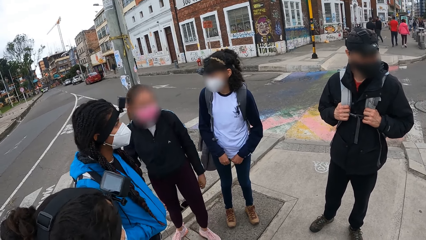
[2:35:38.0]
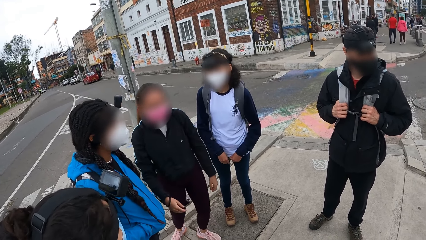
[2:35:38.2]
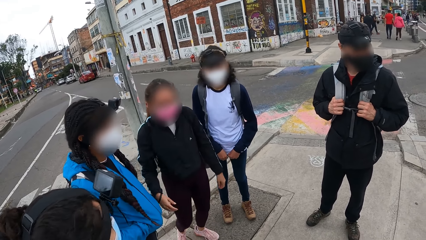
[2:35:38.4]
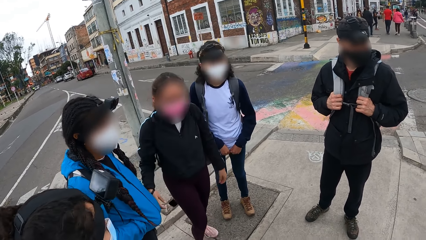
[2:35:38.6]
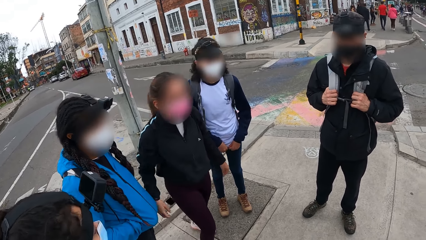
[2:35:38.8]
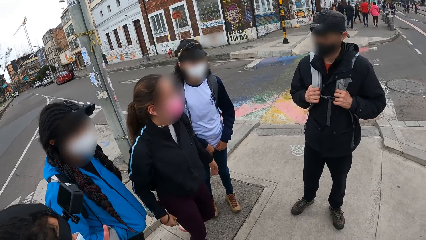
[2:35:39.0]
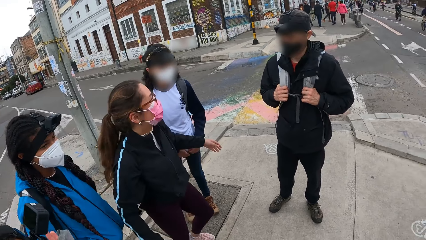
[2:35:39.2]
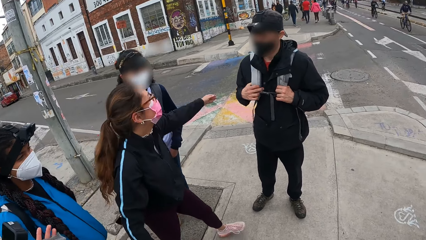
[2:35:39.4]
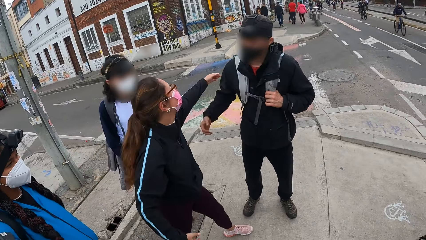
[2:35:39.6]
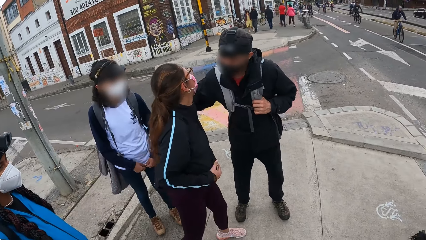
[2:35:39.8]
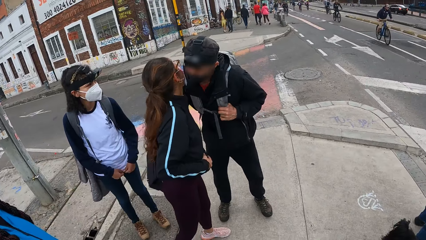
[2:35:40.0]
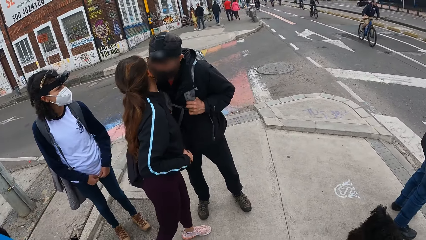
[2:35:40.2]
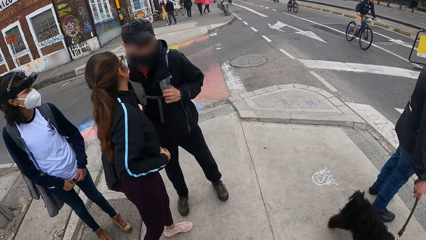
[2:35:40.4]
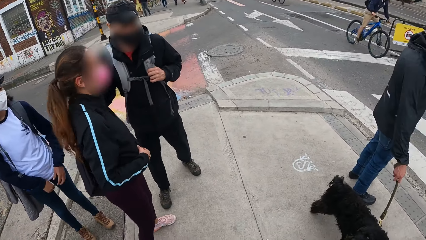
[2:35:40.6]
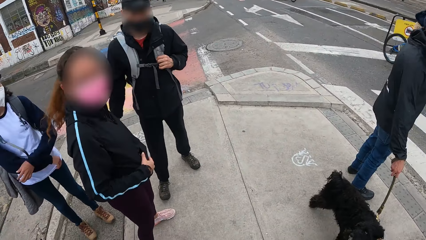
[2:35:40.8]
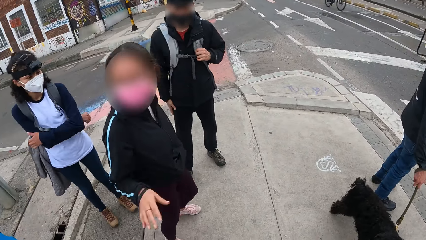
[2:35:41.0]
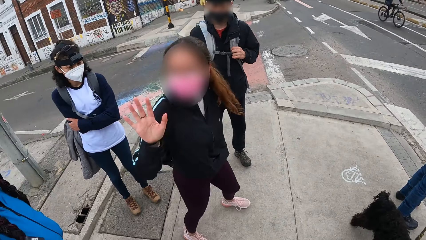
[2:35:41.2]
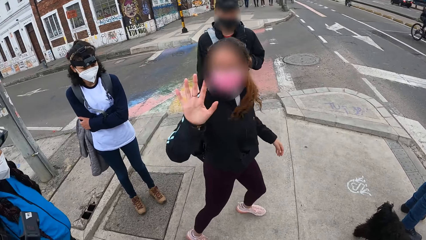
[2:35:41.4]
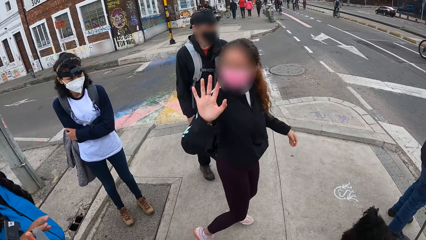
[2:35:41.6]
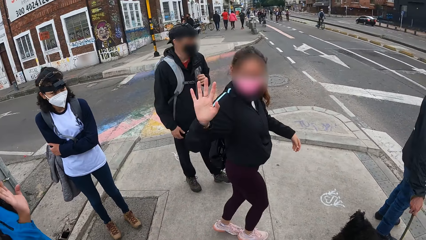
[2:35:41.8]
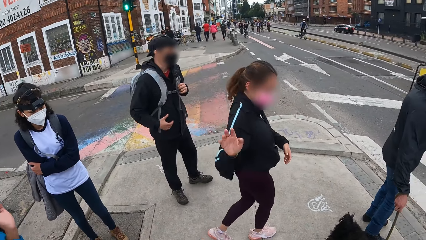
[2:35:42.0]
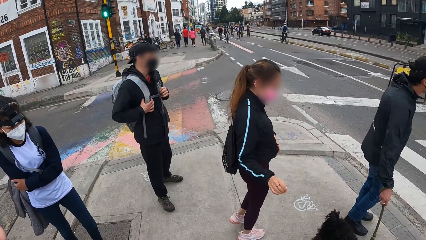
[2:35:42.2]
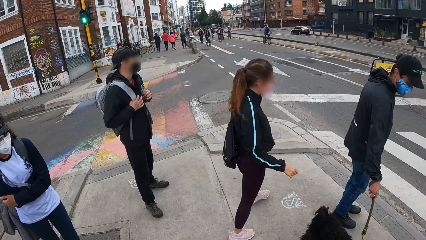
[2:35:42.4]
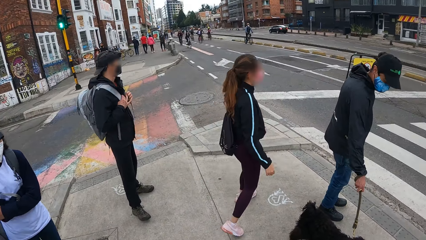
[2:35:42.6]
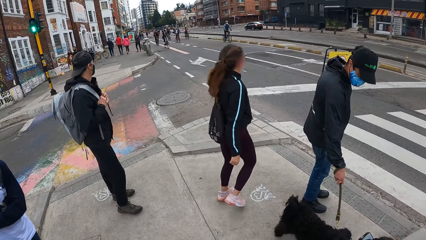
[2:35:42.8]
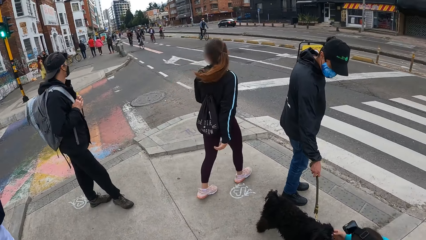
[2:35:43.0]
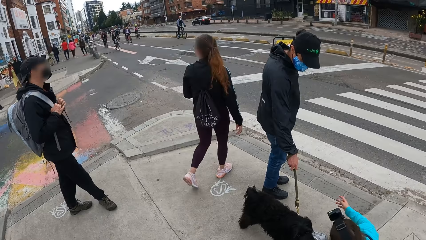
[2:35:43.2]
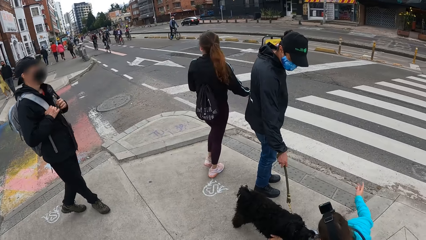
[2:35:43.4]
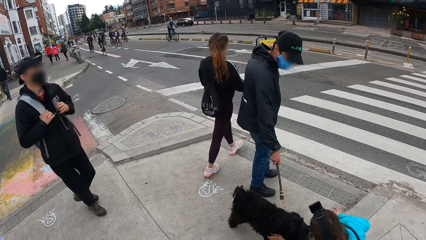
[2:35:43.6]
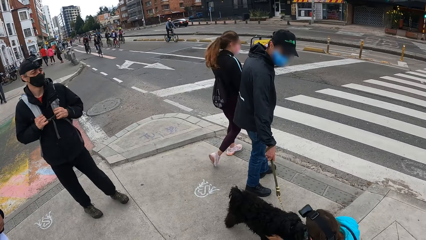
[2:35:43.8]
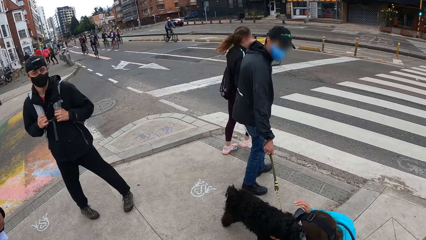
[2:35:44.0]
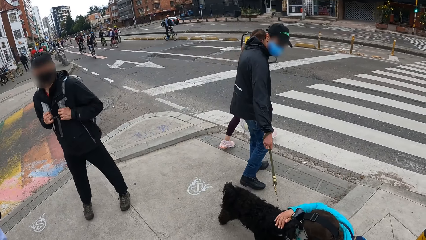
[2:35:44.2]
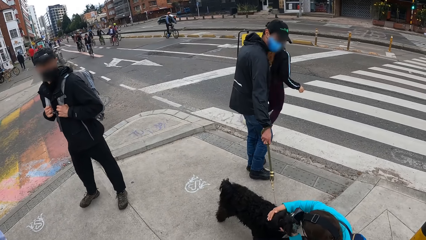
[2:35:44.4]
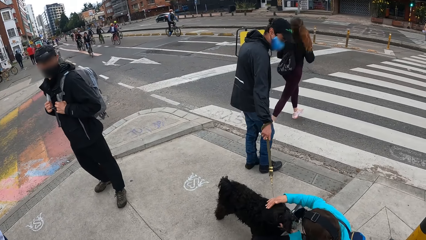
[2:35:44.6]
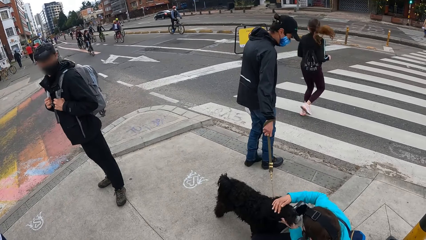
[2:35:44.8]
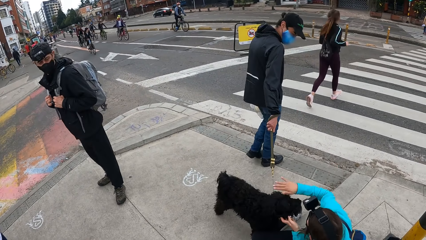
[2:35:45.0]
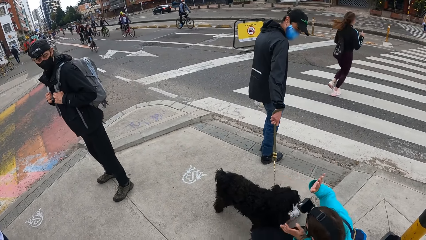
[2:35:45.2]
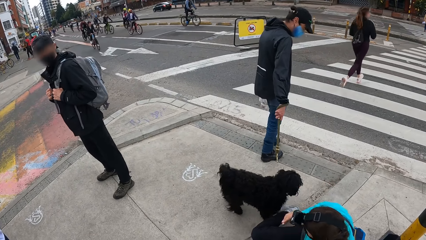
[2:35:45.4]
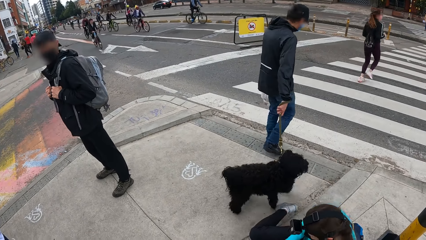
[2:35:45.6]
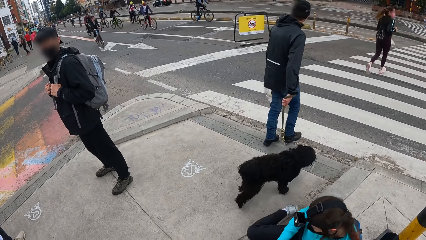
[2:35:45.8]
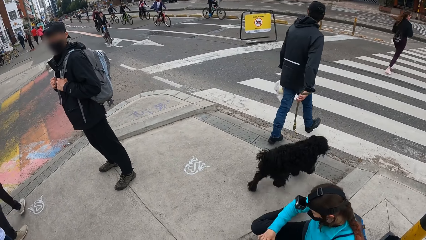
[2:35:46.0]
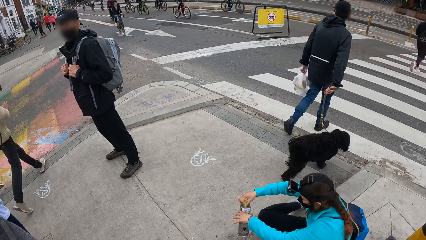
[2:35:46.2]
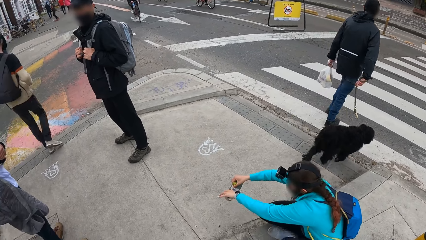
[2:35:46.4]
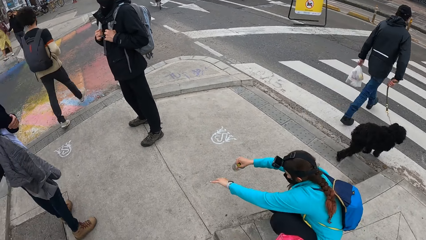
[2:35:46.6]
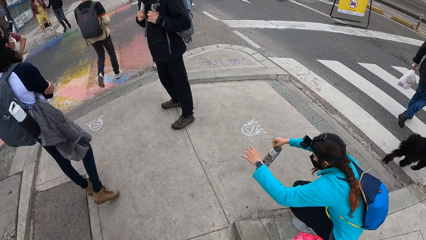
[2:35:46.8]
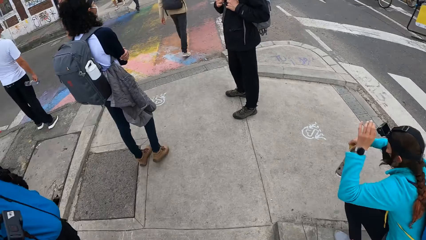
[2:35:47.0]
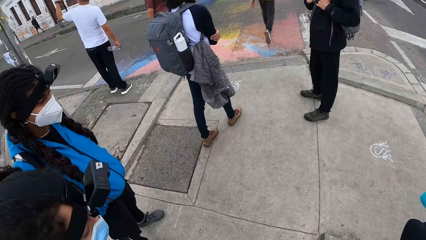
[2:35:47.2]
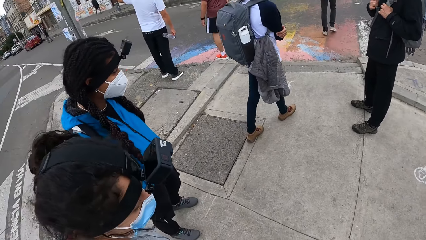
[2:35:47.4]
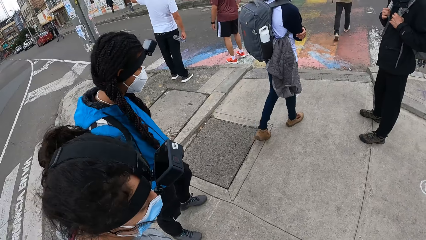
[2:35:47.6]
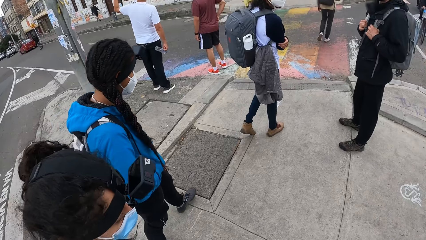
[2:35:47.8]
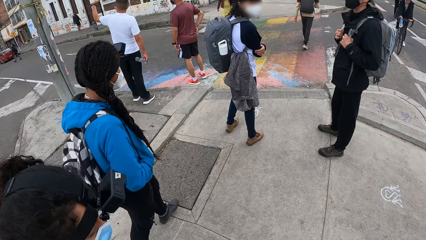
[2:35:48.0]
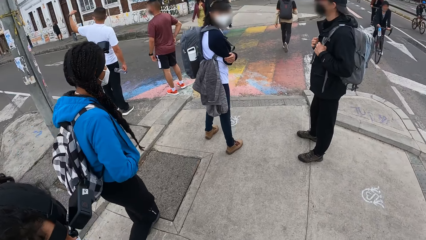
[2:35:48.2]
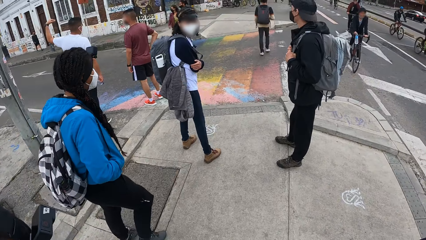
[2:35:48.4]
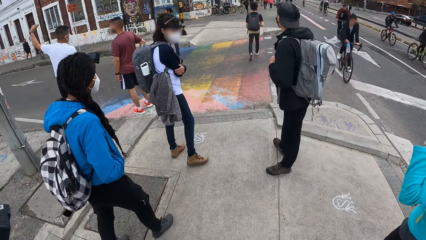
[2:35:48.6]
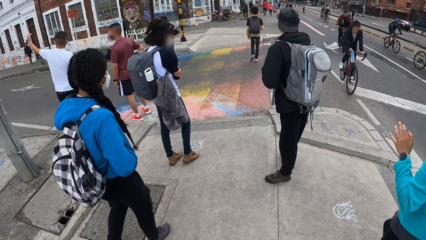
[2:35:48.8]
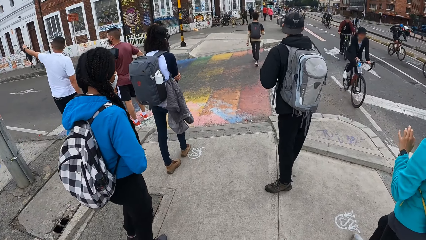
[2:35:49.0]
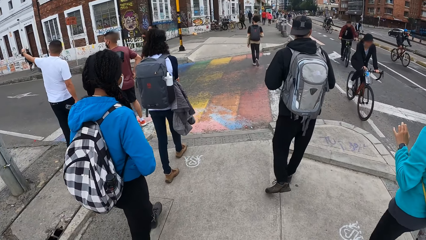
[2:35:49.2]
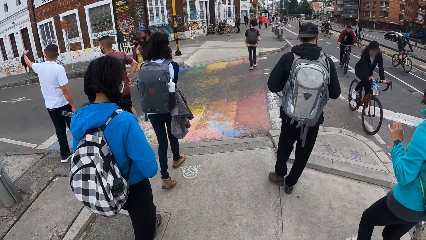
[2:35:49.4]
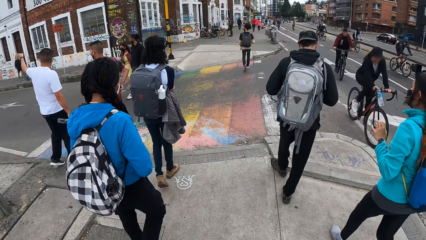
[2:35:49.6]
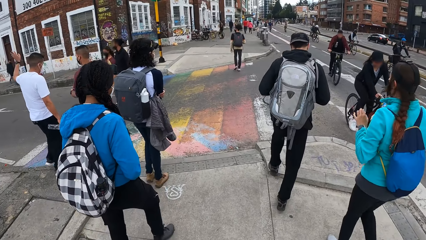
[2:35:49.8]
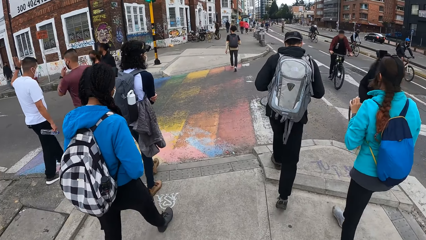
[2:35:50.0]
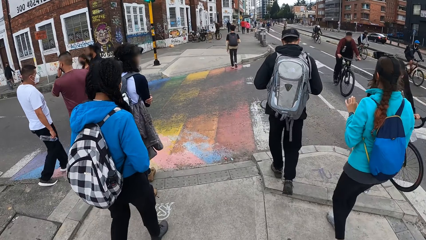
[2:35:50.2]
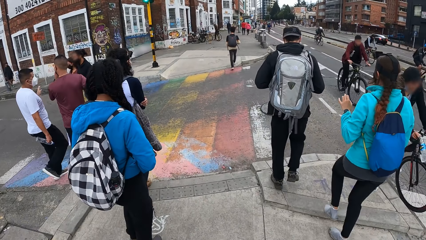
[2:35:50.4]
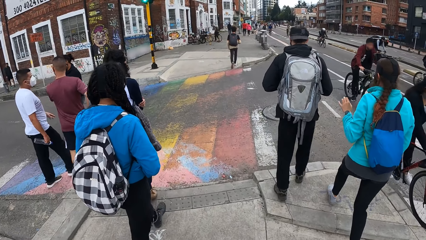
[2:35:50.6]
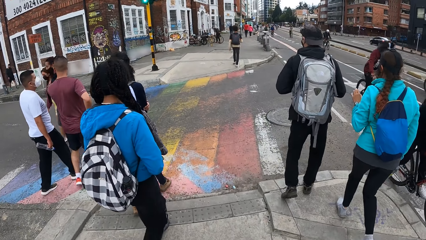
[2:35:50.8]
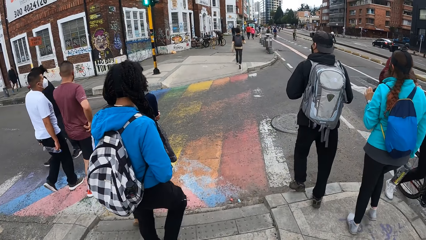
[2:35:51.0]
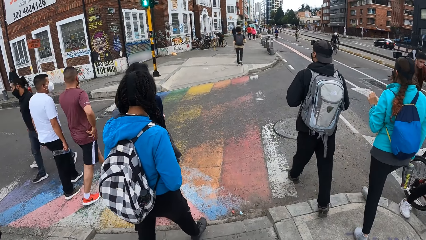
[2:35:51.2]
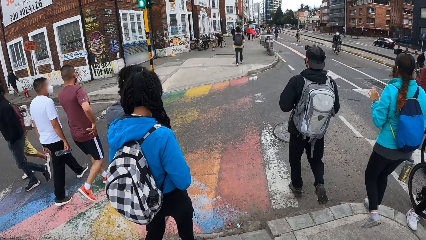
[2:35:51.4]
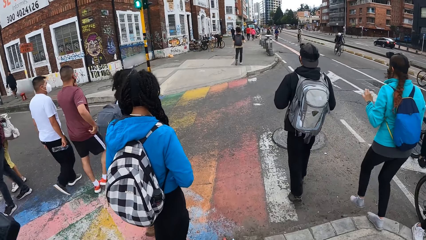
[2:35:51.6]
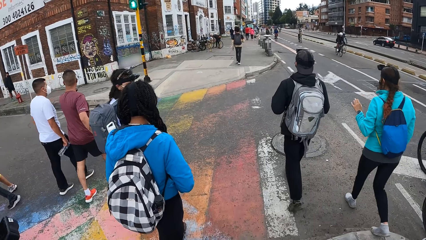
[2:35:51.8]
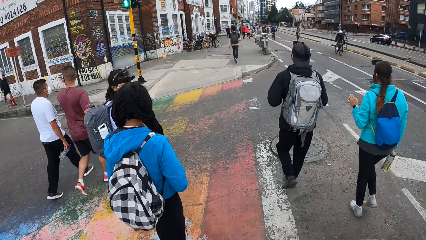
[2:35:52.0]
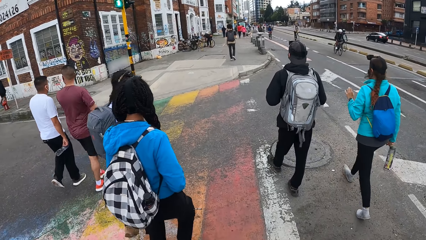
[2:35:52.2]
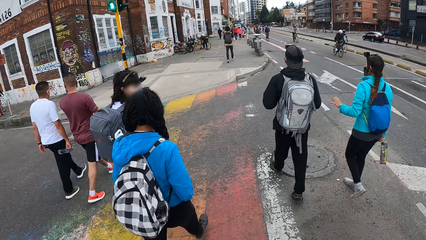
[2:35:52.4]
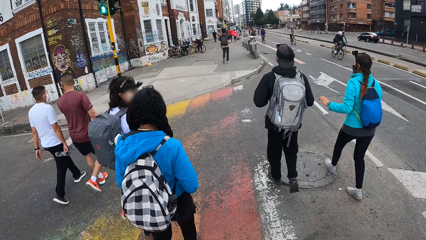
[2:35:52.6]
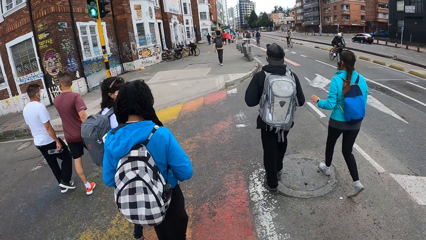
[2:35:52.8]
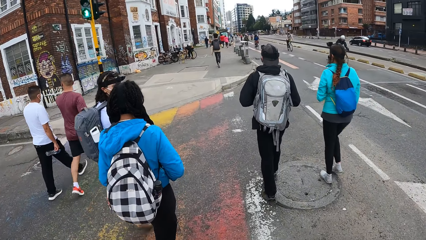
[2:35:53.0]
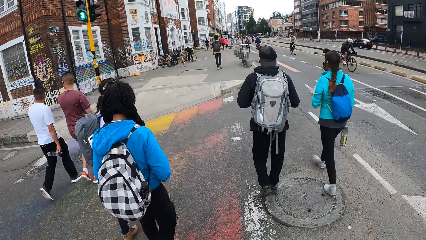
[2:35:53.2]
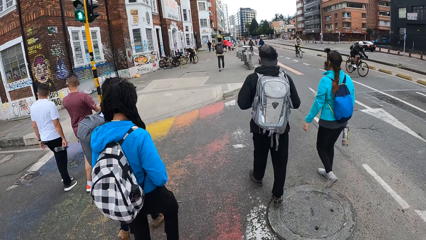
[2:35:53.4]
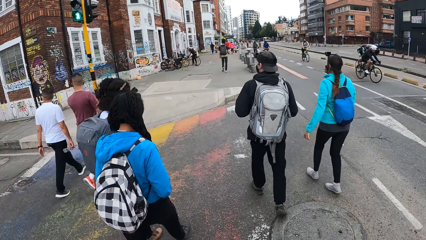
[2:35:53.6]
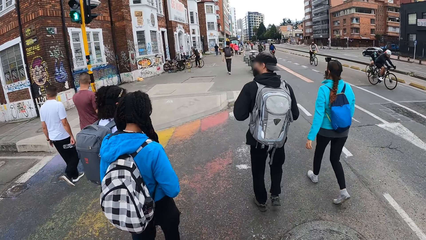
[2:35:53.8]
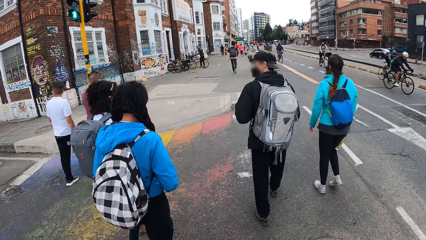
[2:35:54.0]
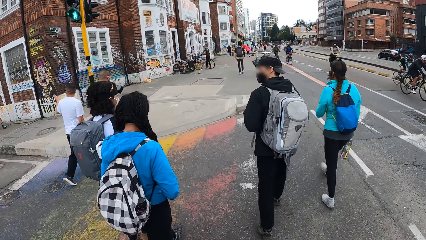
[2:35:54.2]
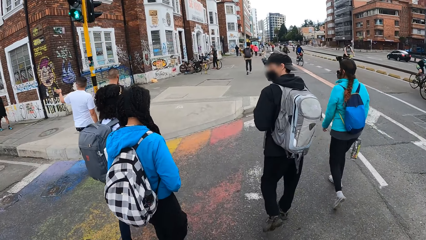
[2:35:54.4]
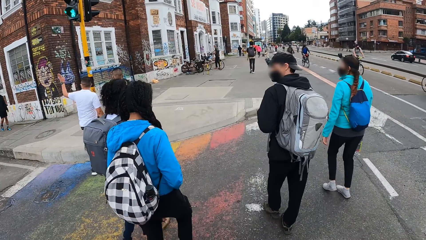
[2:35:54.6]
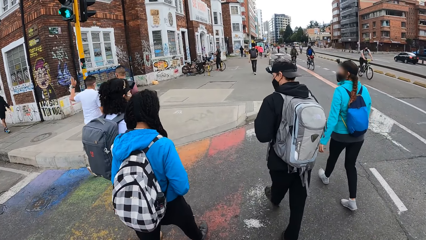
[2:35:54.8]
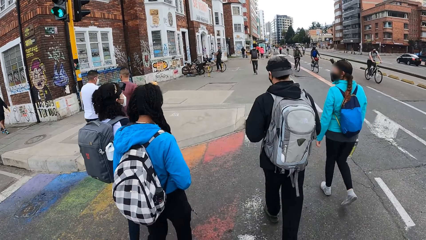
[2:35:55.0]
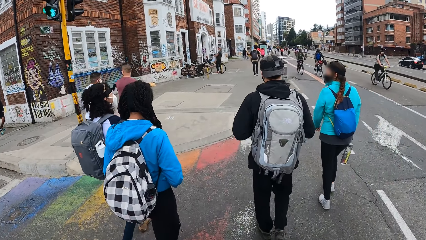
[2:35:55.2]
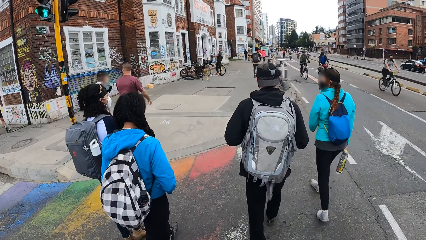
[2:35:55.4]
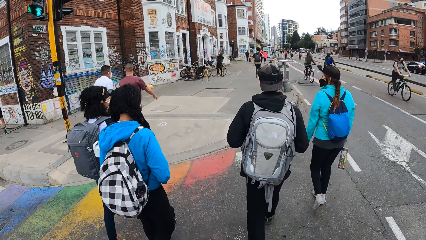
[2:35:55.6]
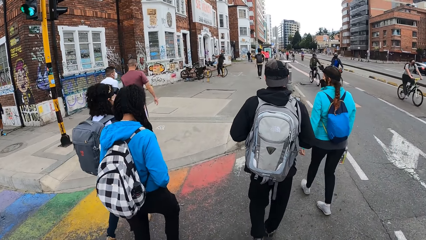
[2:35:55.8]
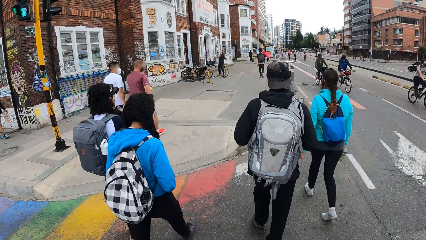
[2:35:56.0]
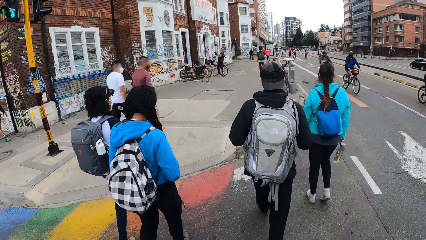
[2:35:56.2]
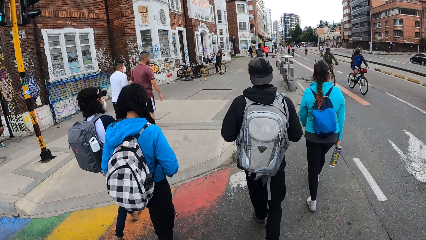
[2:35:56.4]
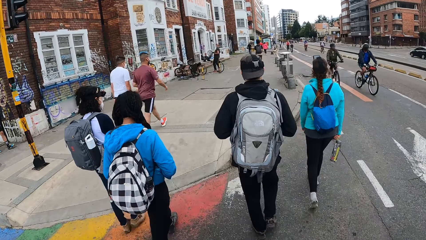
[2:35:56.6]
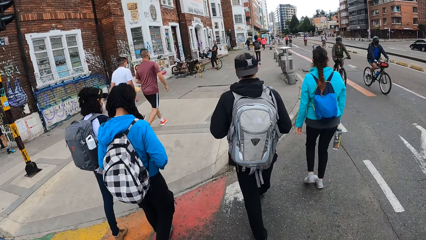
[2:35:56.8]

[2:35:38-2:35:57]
The woman hugs a man. The woman waves at the group of people. A woman plays with the dog. The camera wearer walks on the road with the group of people.
